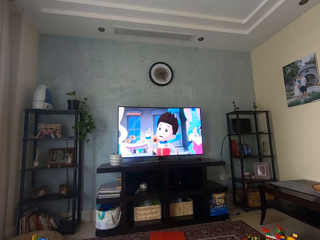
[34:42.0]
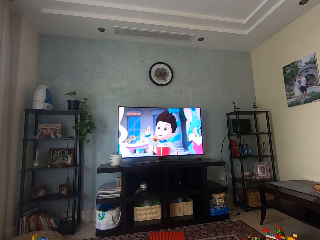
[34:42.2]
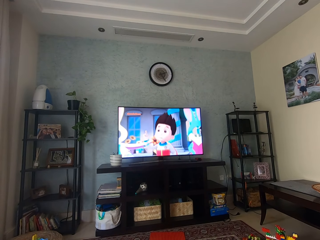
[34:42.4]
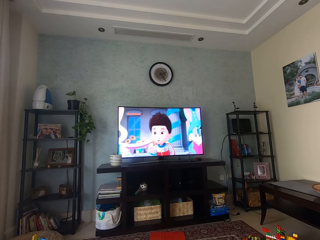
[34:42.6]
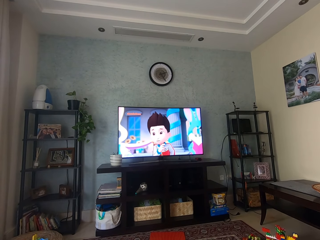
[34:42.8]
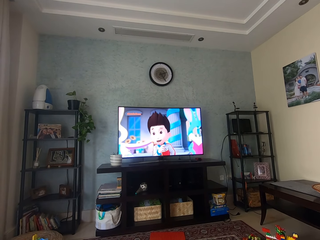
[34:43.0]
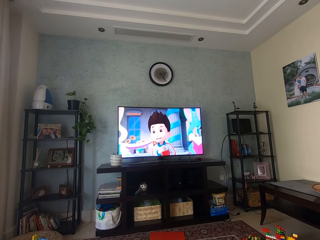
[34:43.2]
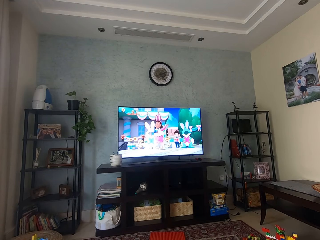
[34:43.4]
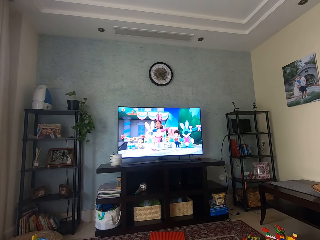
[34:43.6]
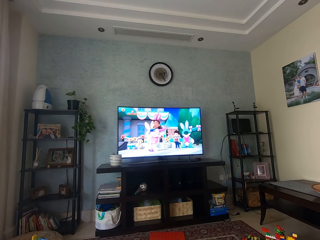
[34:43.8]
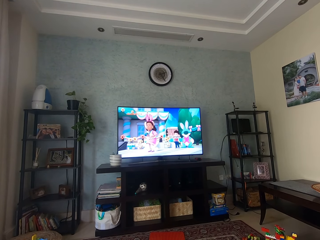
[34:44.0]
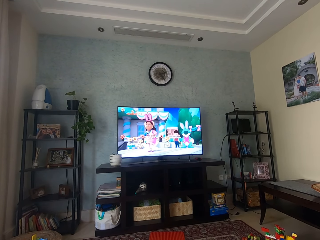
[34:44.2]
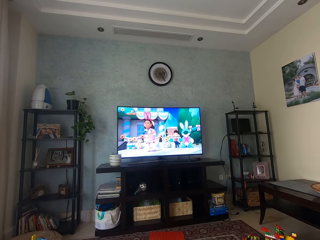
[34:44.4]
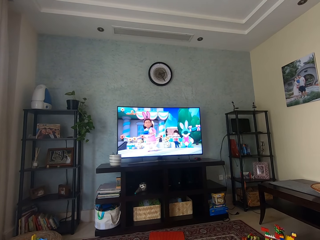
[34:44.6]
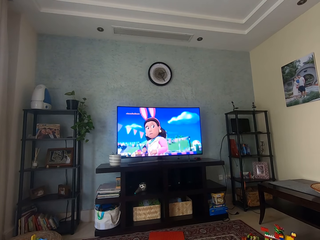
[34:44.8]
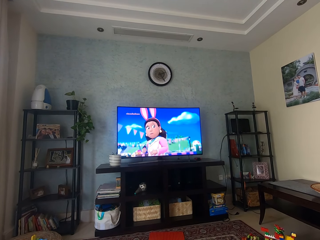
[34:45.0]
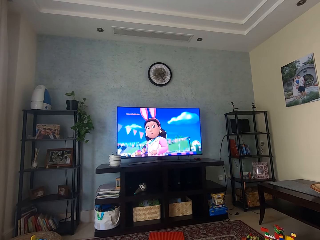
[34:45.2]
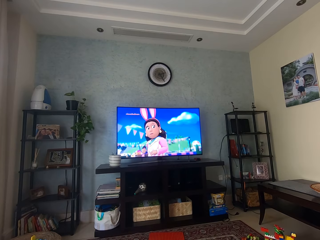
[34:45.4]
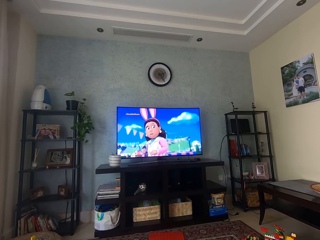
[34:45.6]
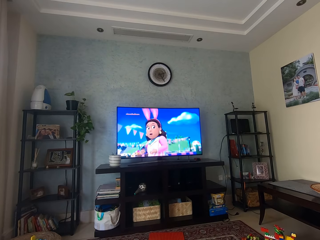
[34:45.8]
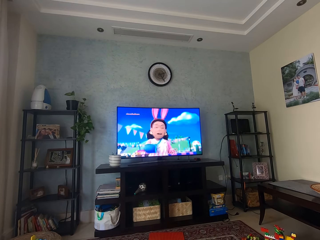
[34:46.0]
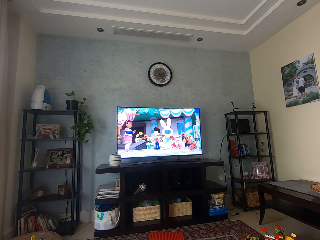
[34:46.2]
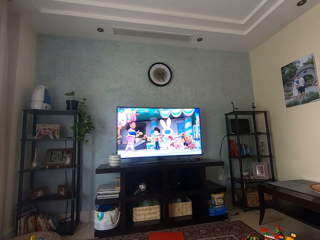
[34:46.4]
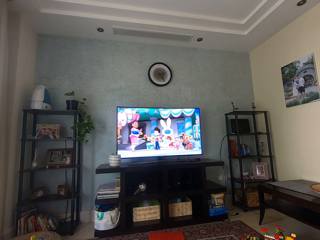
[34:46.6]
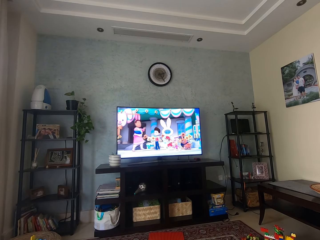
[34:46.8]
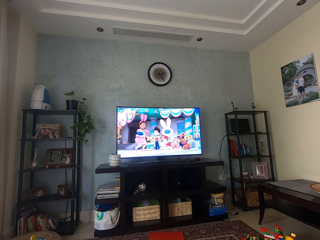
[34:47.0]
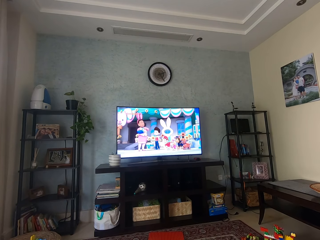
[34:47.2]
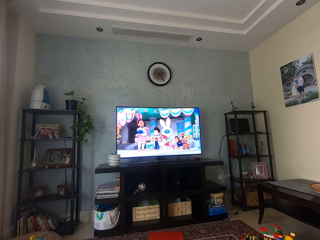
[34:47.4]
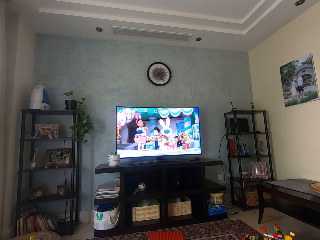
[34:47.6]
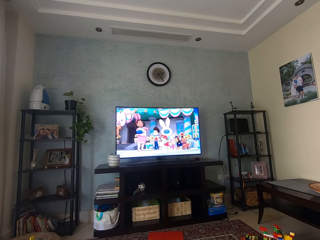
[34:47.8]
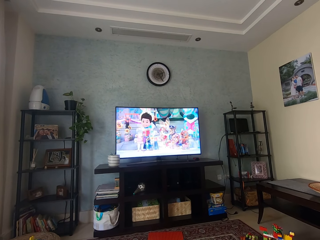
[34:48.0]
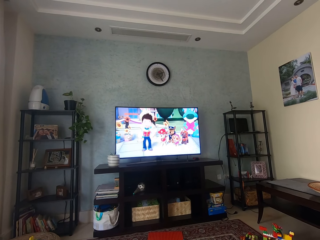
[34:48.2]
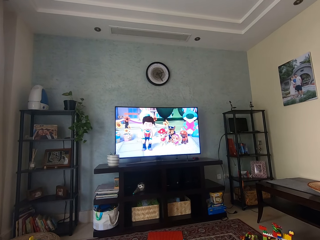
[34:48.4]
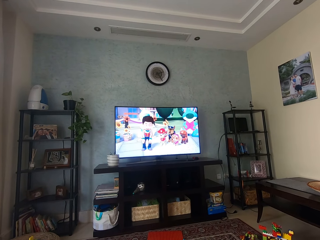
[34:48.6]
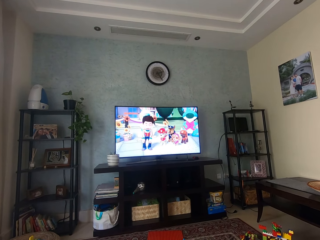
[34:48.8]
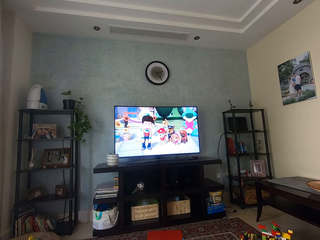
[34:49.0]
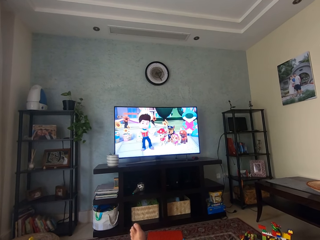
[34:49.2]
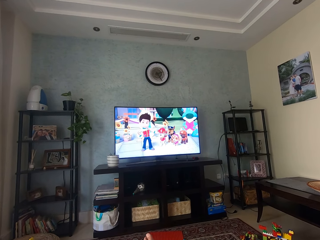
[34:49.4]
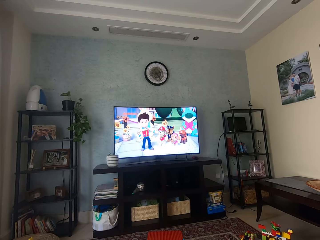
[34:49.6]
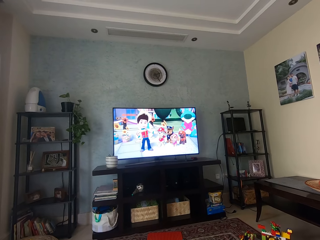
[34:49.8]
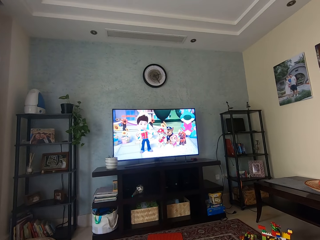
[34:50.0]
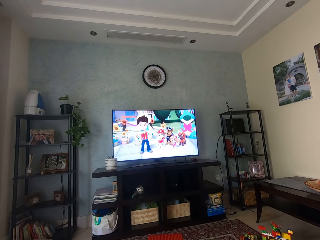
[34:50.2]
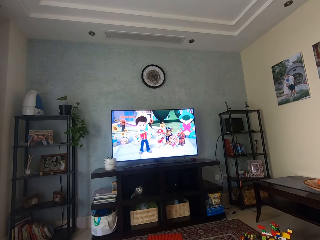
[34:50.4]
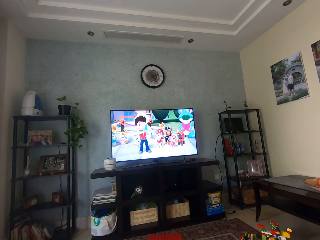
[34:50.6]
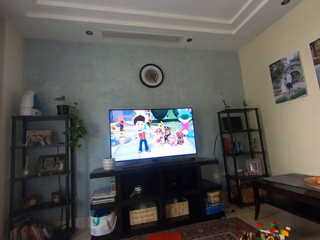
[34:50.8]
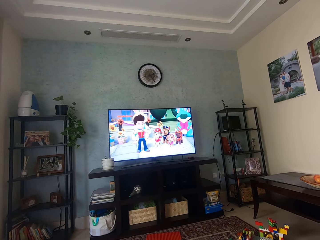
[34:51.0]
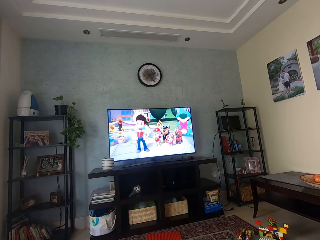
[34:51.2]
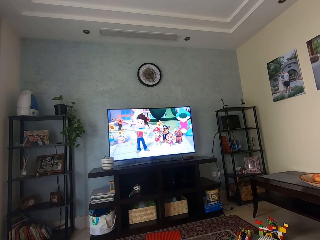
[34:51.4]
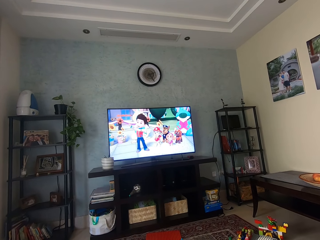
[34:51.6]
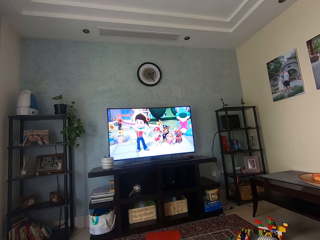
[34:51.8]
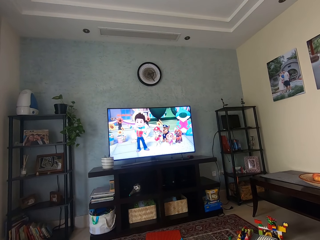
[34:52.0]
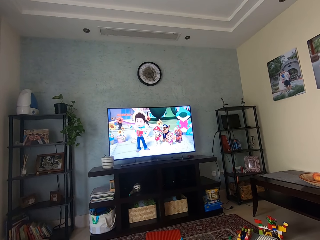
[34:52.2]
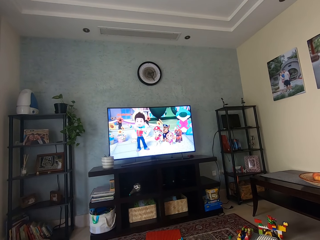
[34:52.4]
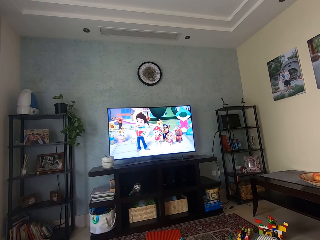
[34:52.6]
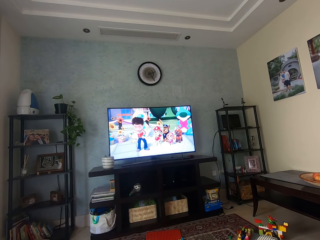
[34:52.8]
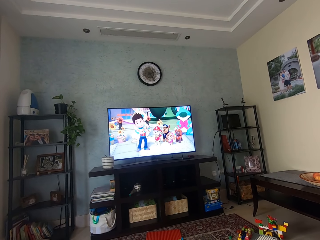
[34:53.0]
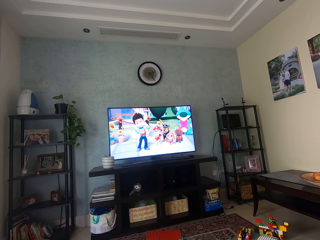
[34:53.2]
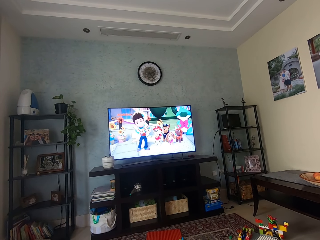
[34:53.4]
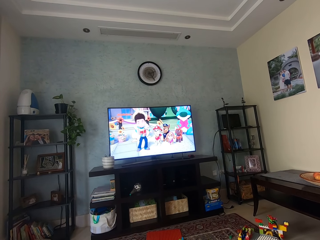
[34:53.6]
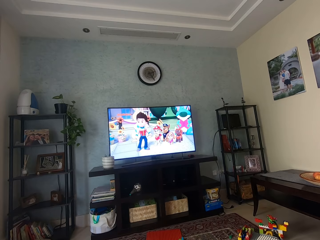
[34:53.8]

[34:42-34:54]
The camera wearer watches the cartoon. They move a leg. They watch the cartoon.

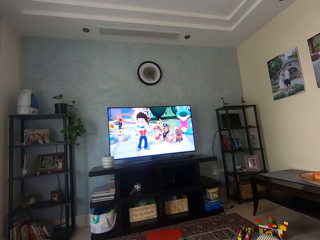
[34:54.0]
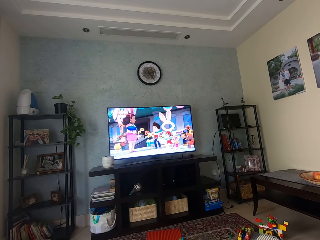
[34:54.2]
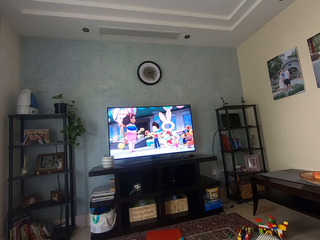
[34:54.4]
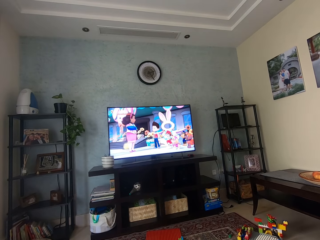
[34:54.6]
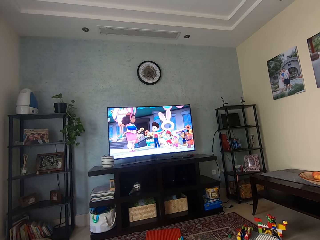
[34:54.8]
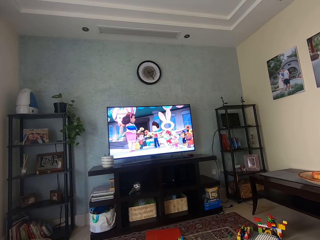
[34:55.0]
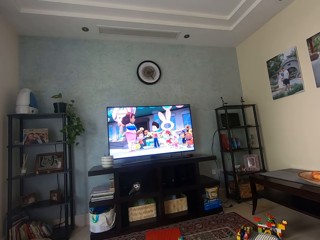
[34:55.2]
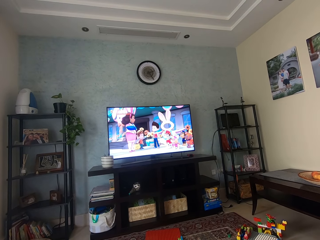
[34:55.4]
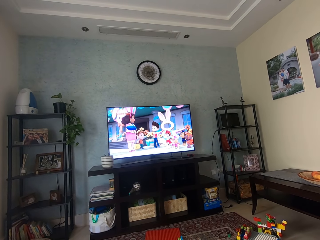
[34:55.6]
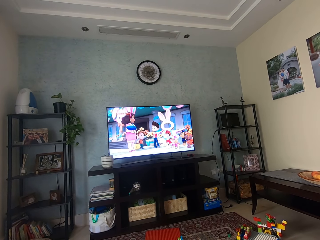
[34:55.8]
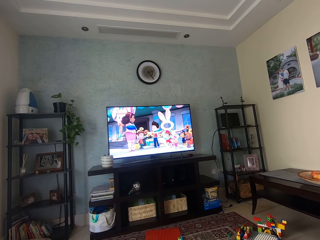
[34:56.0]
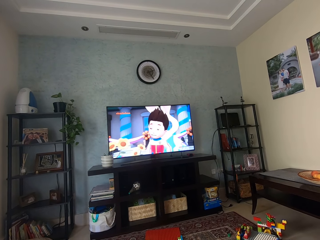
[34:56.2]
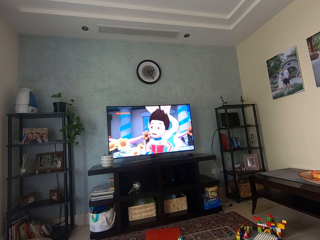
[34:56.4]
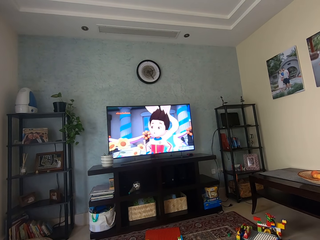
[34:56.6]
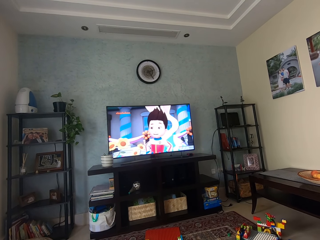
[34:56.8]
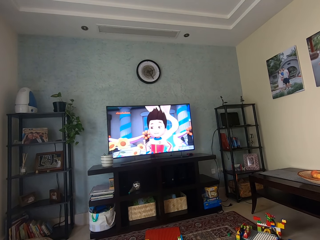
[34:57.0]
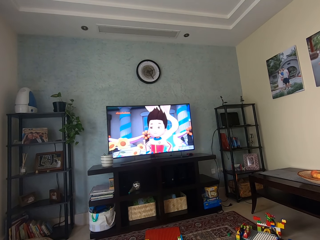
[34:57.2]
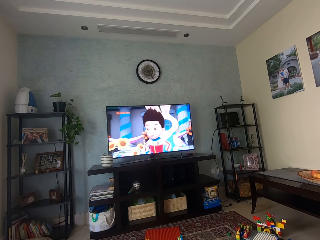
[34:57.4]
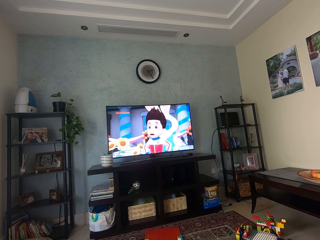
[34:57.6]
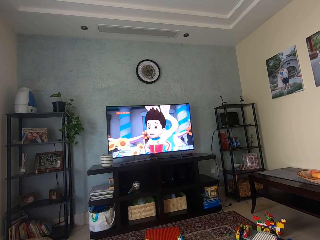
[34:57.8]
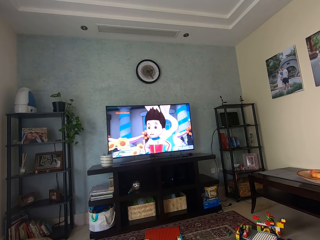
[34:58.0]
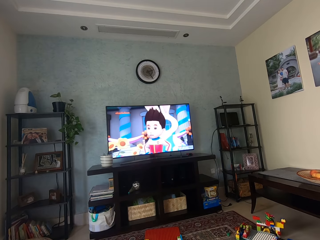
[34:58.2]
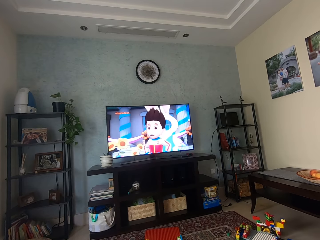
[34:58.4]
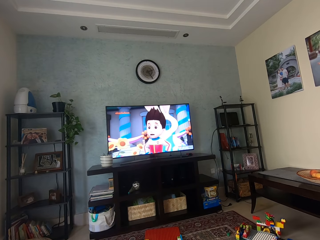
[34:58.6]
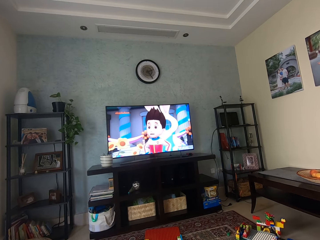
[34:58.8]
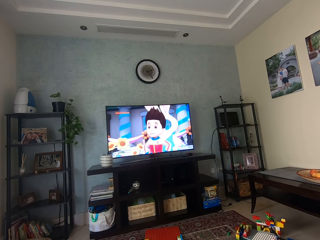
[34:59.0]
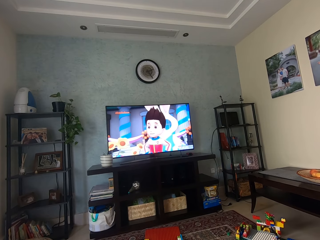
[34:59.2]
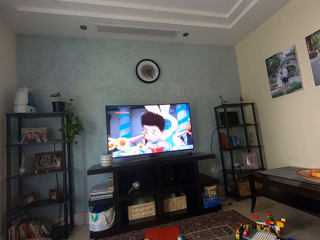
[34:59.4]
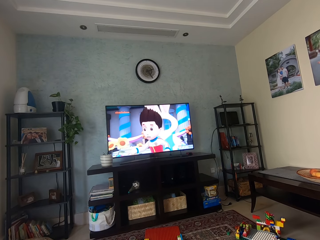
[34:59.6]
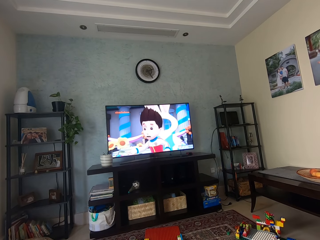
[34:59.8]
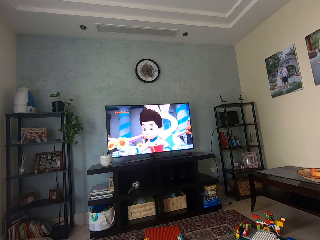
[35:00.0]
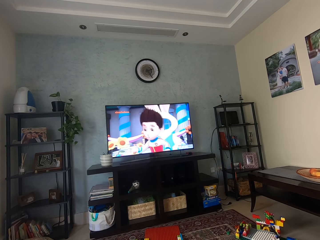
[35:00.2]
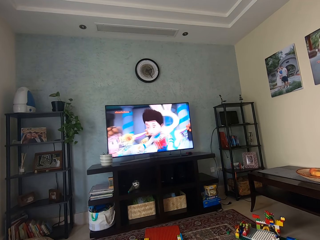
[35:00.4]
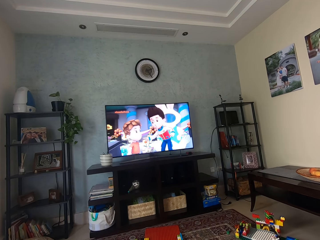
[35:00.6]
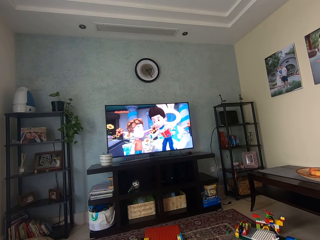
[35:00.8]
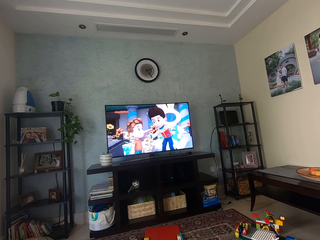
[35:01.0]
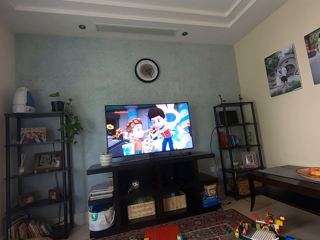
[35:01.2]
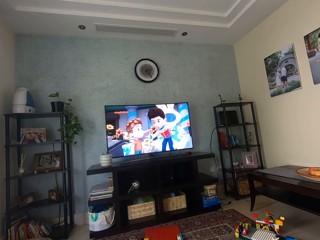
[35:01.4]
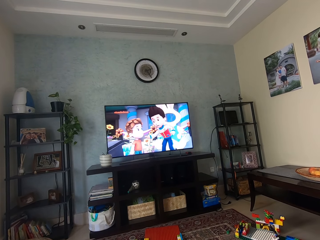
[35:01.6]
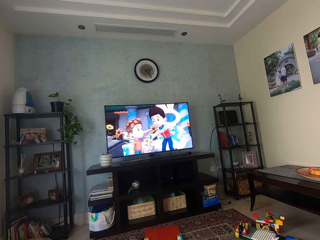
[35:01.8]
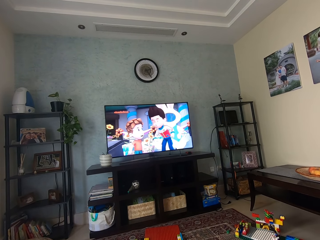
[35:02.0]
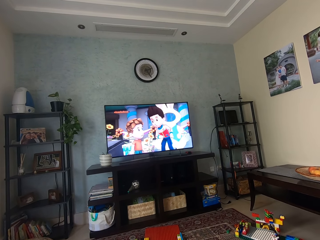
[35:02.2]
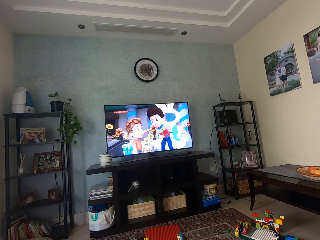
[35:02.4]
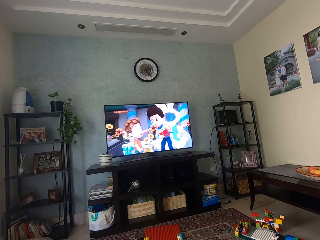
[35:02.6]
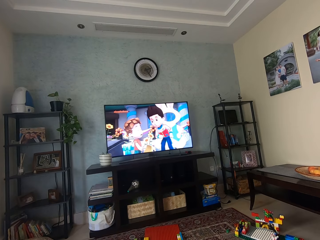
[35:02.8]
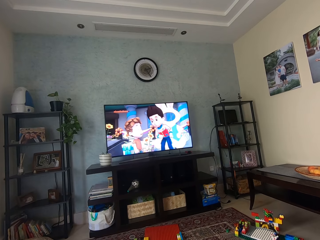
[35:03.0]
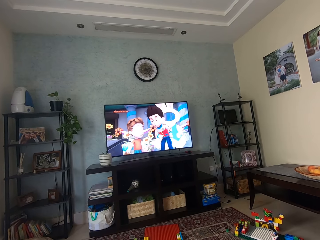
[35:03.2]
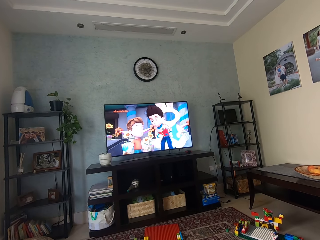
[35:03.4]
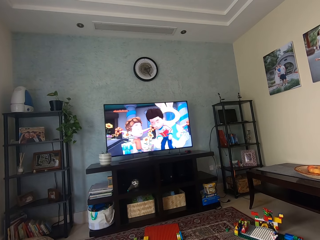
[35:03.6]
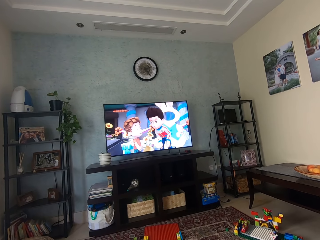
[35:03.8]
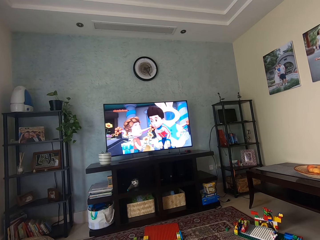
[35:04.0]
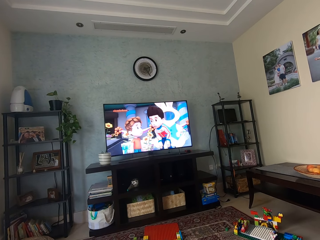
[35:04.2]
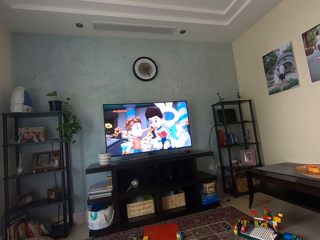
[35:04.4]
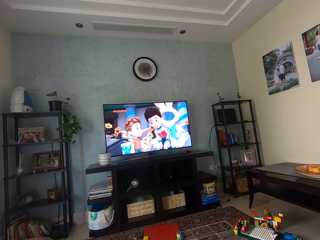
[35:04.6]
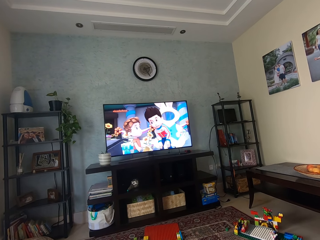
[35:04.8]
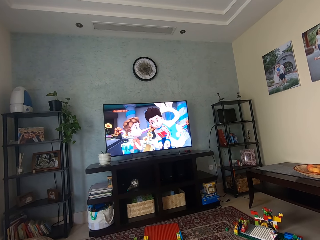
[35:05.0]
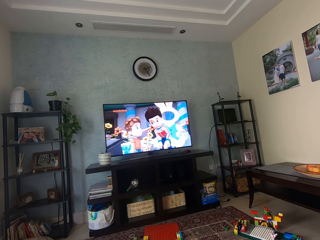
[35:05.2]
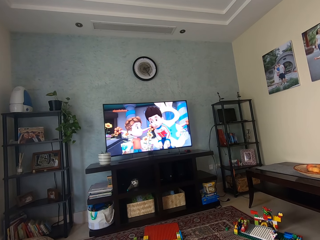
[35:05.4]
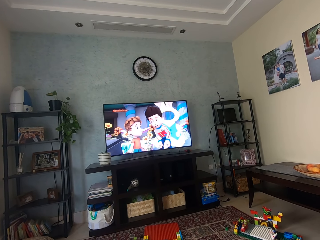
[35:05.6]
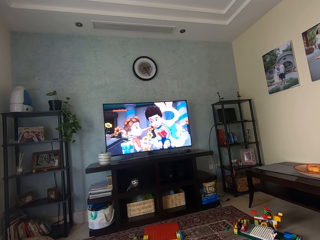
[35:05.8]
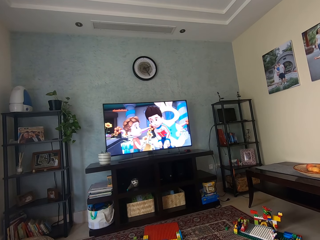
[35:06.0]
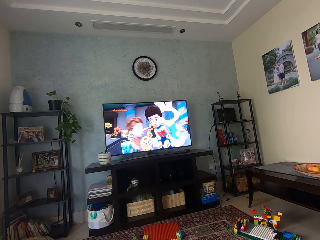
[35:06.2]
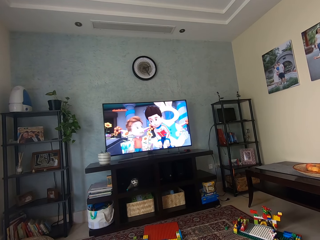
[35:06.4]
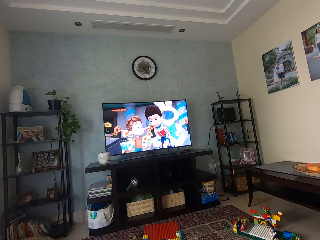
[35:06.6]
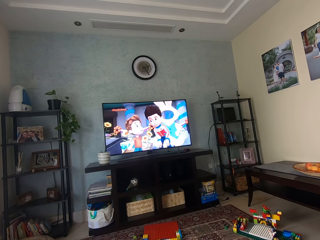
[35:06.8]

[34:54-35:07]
The camera wearer watches the cartoon. They watch the cartoon repeatedly.
